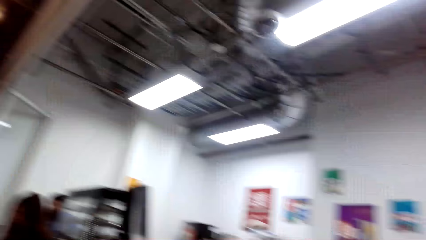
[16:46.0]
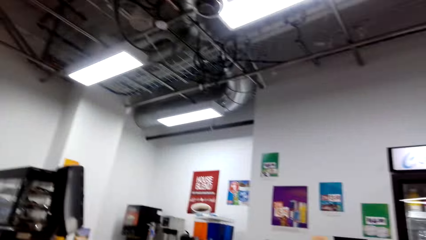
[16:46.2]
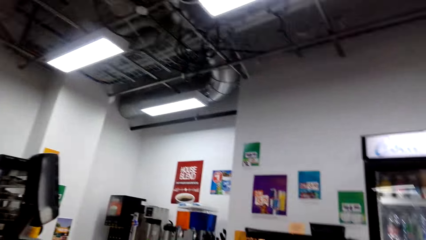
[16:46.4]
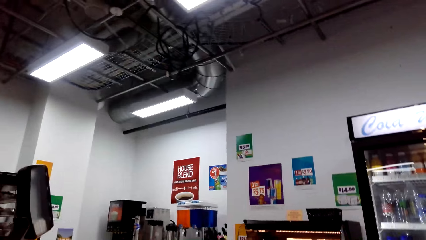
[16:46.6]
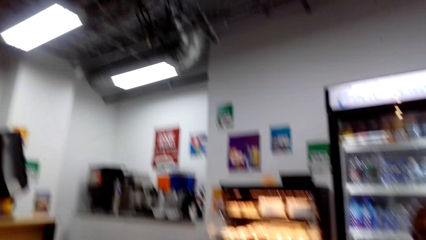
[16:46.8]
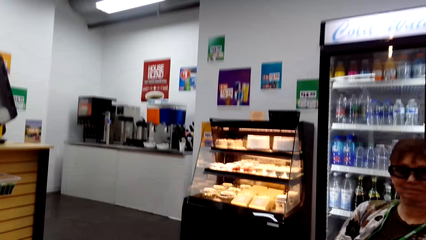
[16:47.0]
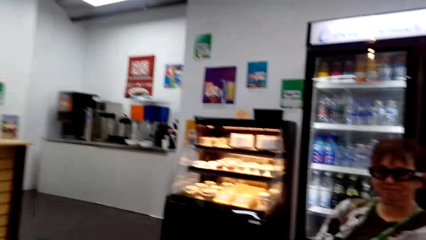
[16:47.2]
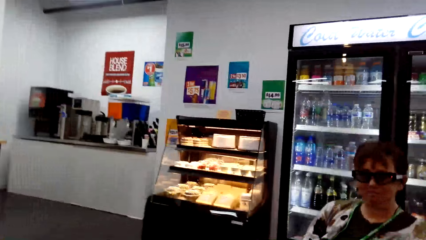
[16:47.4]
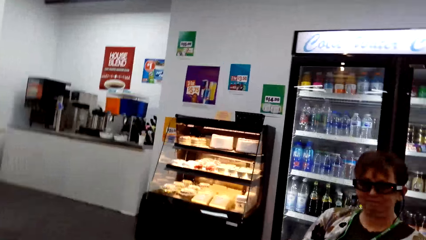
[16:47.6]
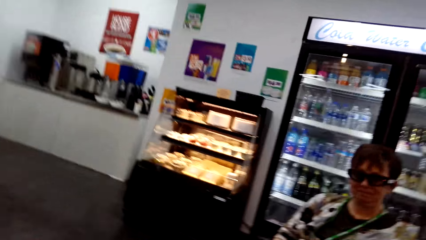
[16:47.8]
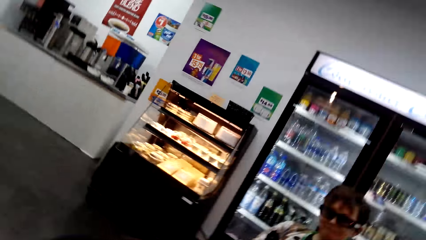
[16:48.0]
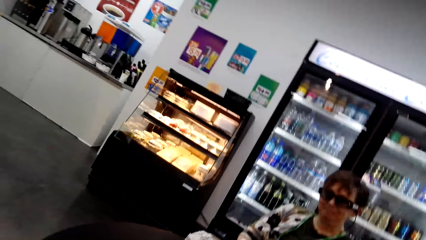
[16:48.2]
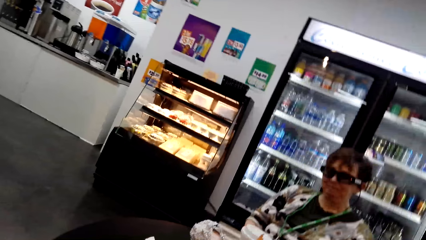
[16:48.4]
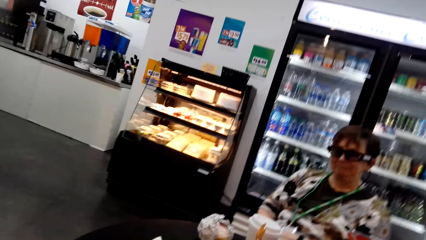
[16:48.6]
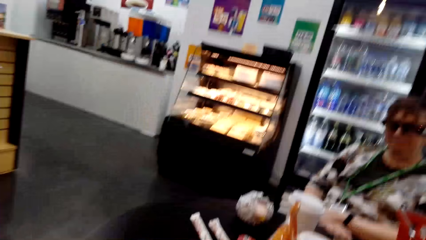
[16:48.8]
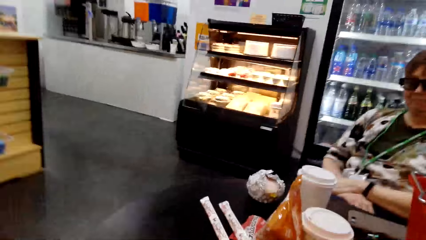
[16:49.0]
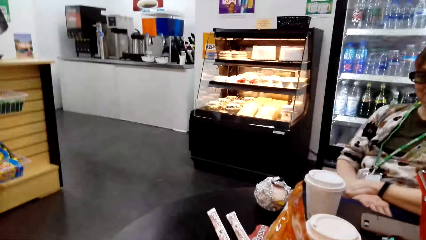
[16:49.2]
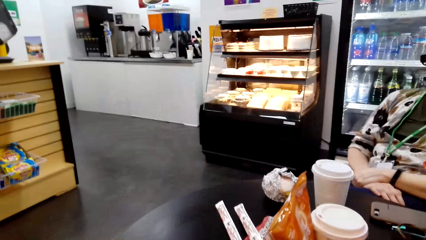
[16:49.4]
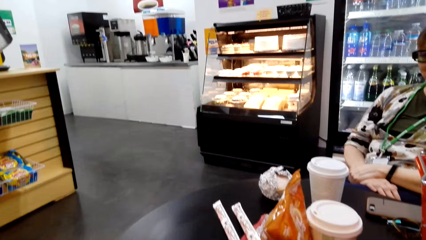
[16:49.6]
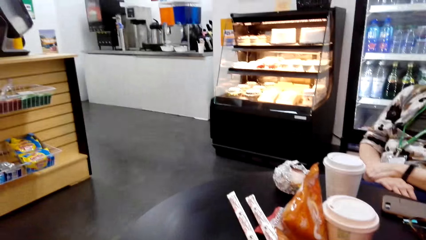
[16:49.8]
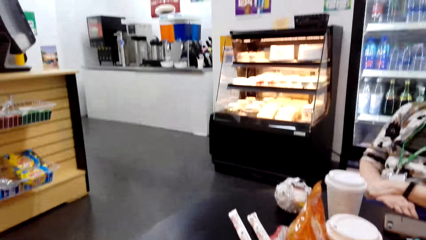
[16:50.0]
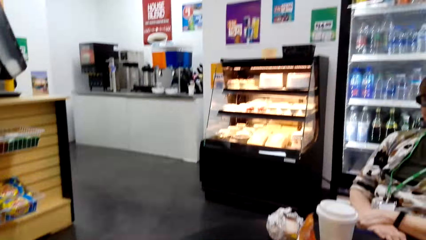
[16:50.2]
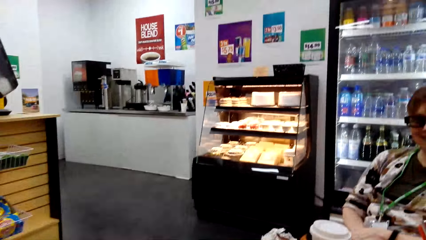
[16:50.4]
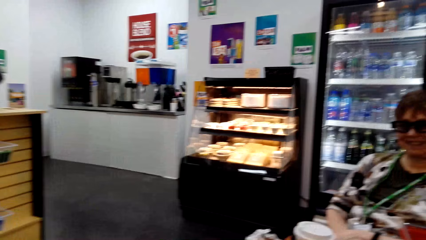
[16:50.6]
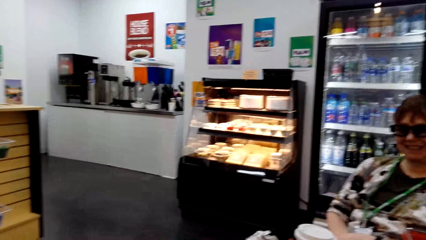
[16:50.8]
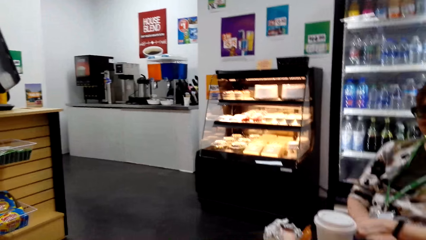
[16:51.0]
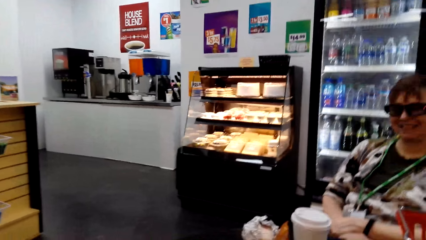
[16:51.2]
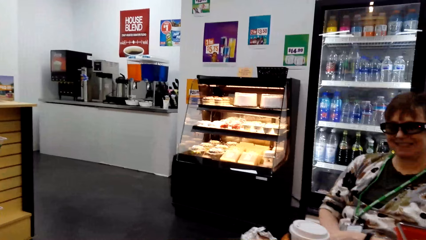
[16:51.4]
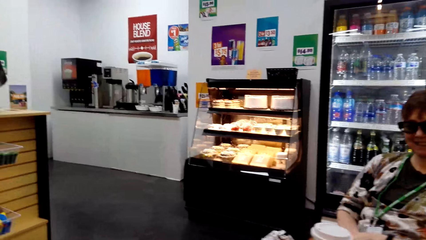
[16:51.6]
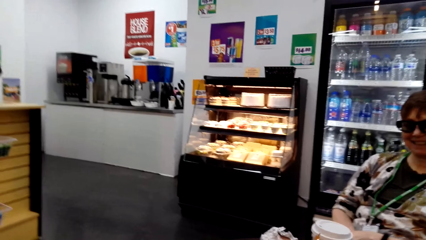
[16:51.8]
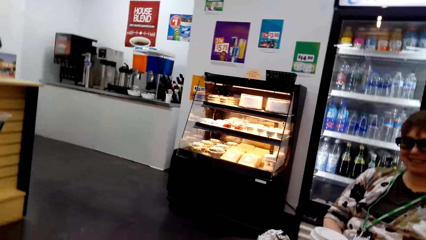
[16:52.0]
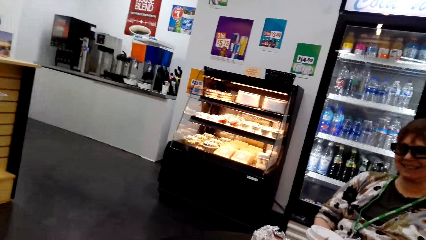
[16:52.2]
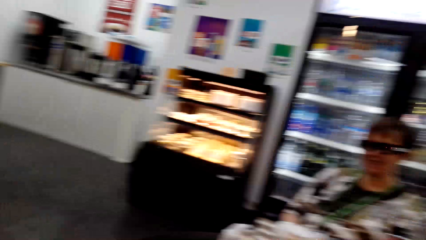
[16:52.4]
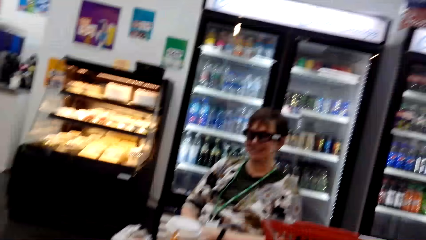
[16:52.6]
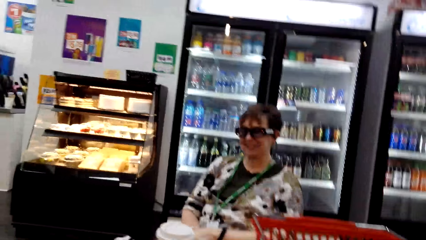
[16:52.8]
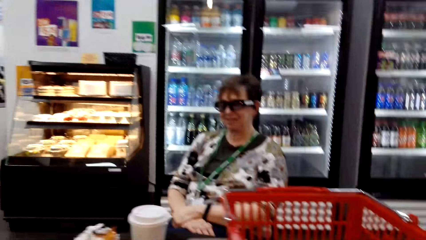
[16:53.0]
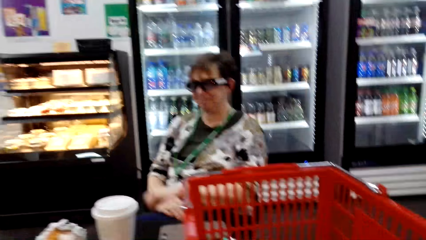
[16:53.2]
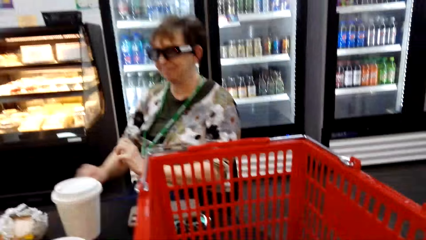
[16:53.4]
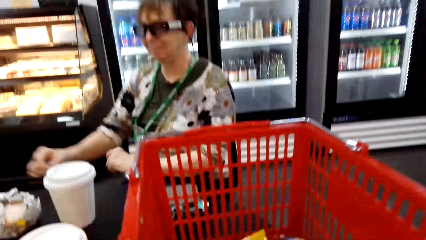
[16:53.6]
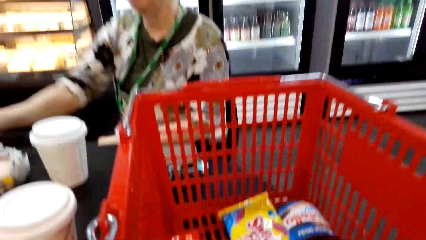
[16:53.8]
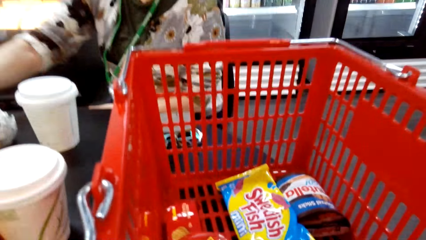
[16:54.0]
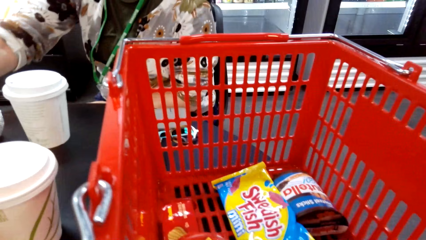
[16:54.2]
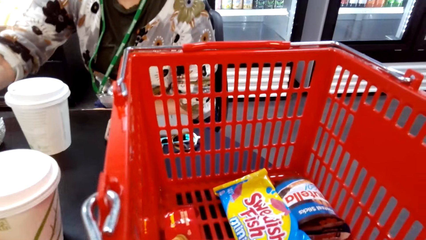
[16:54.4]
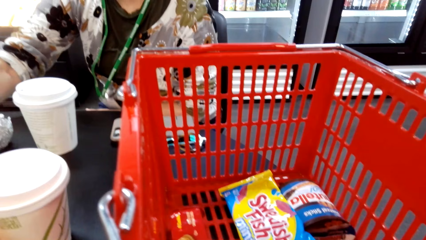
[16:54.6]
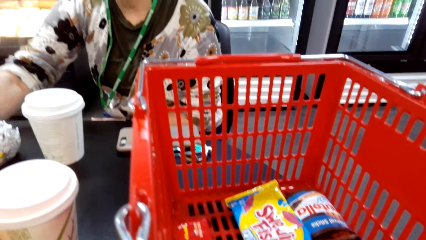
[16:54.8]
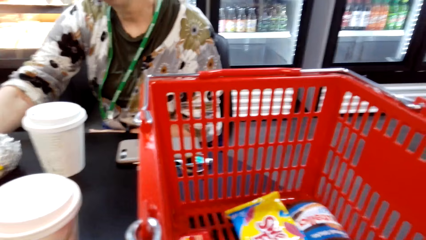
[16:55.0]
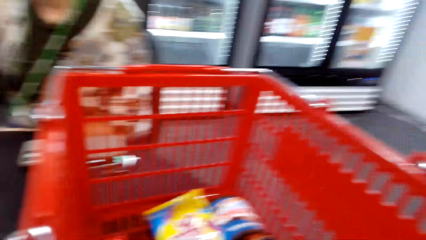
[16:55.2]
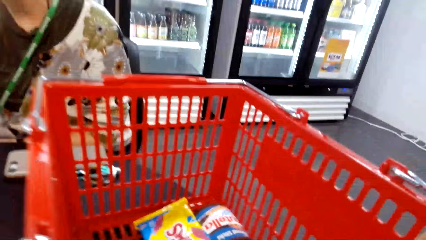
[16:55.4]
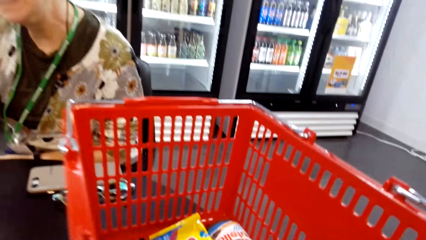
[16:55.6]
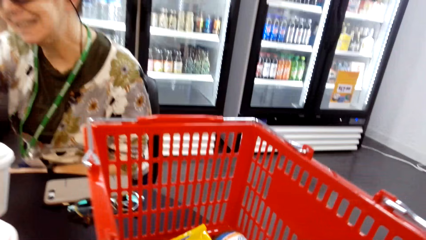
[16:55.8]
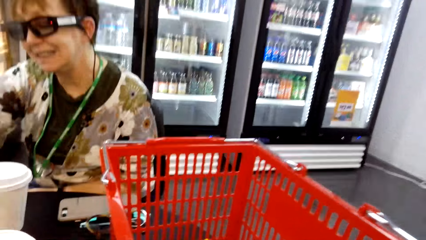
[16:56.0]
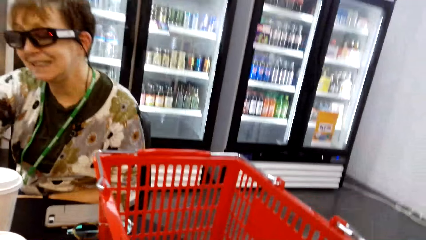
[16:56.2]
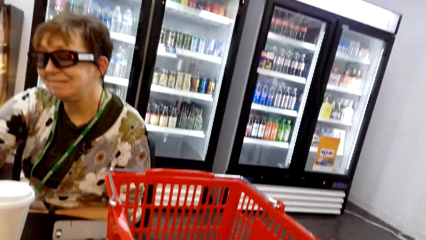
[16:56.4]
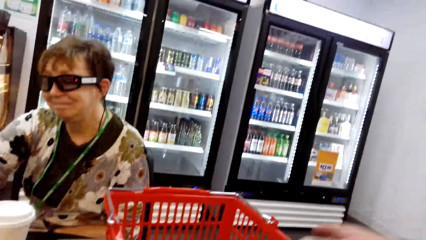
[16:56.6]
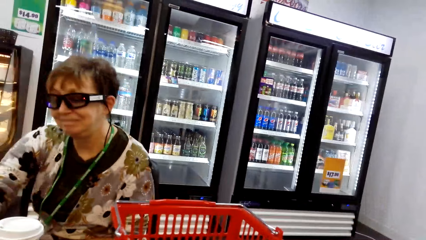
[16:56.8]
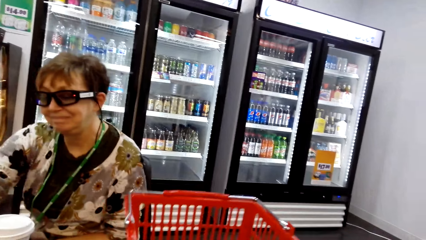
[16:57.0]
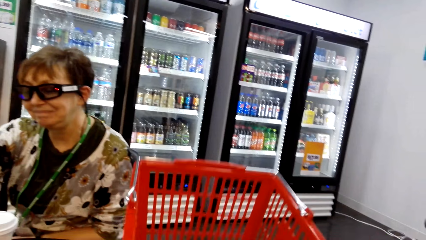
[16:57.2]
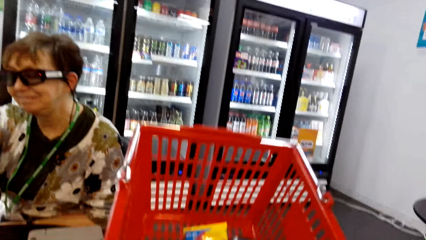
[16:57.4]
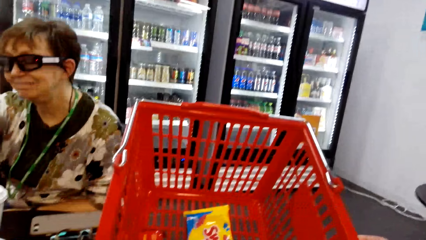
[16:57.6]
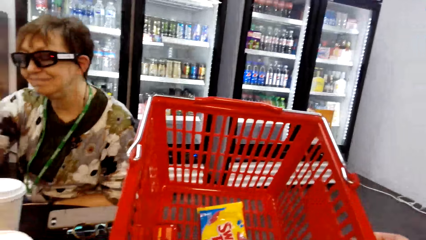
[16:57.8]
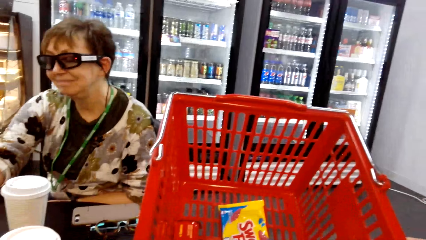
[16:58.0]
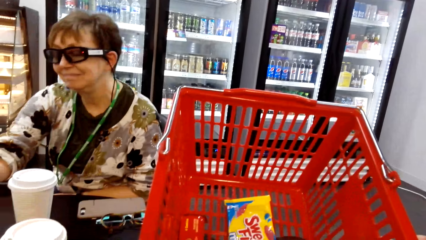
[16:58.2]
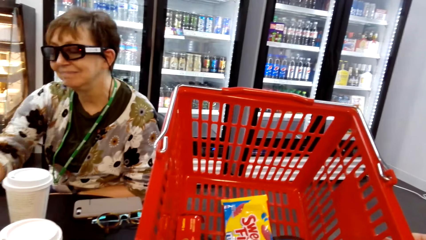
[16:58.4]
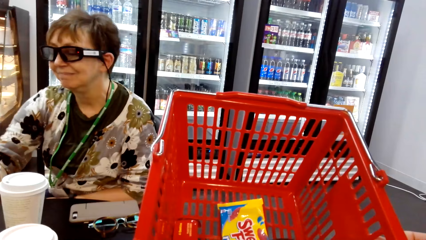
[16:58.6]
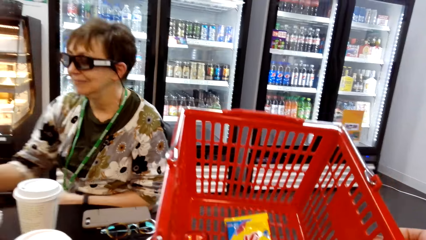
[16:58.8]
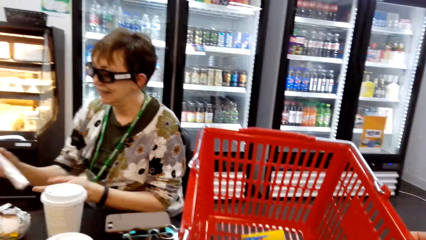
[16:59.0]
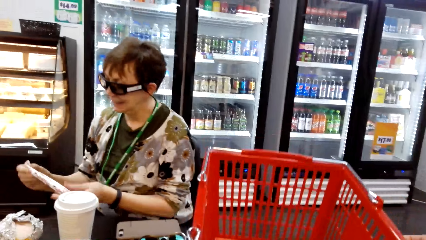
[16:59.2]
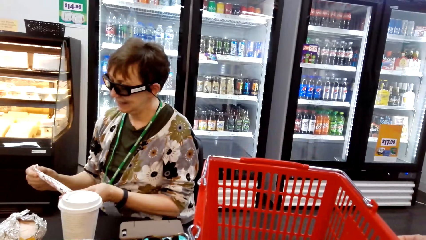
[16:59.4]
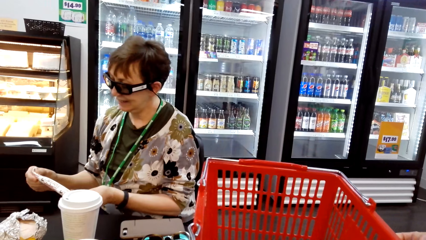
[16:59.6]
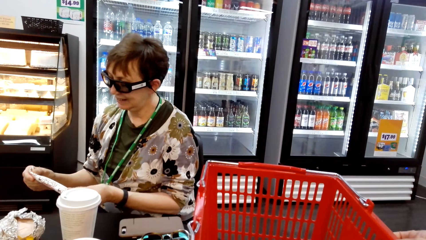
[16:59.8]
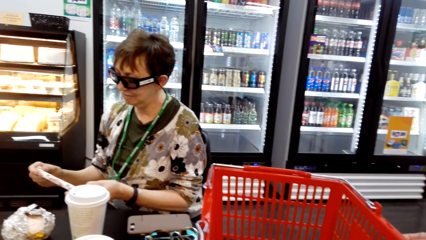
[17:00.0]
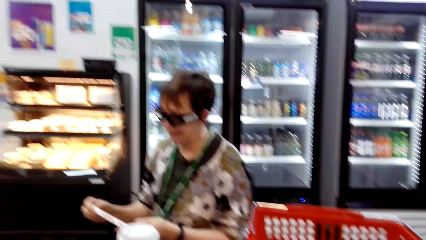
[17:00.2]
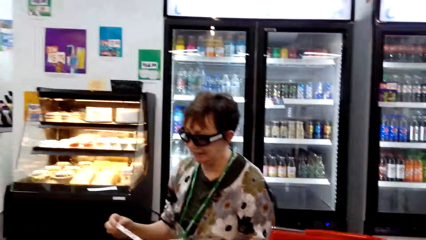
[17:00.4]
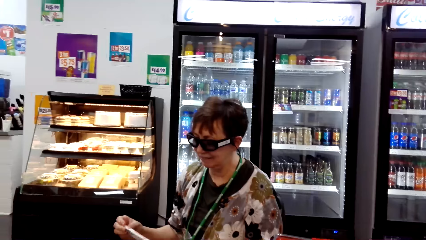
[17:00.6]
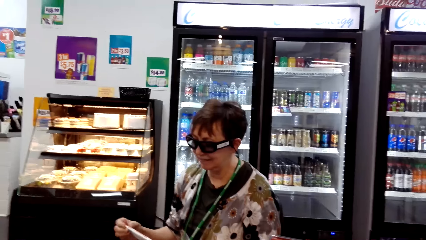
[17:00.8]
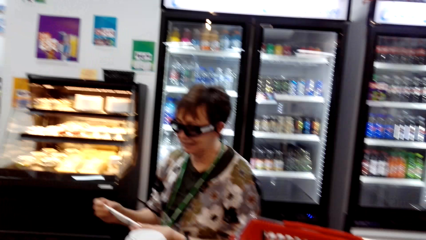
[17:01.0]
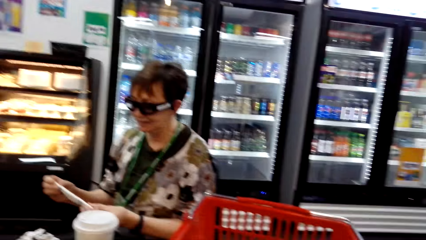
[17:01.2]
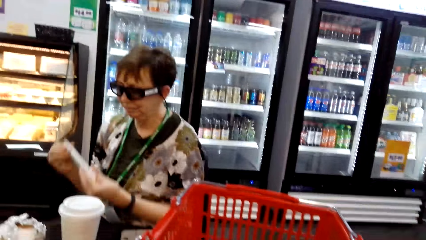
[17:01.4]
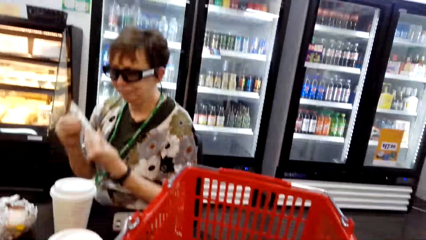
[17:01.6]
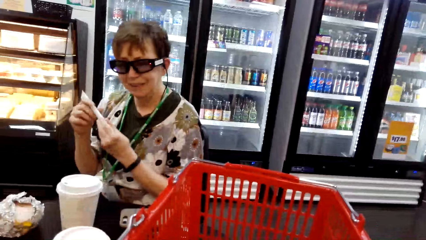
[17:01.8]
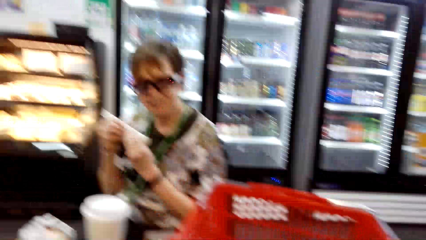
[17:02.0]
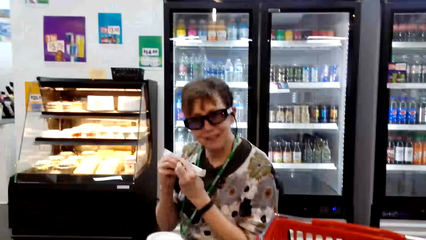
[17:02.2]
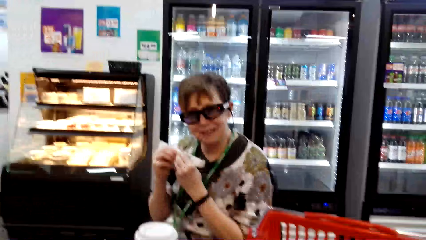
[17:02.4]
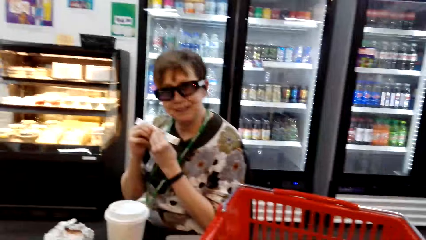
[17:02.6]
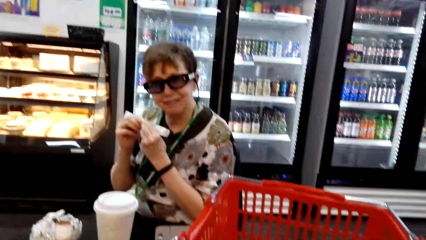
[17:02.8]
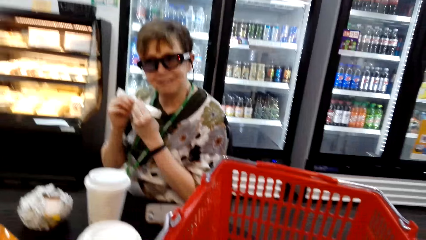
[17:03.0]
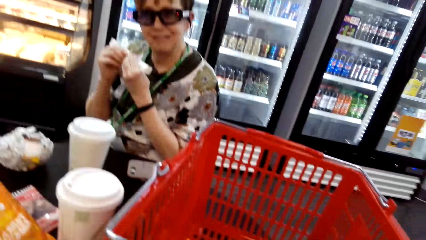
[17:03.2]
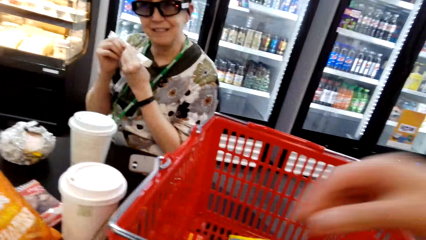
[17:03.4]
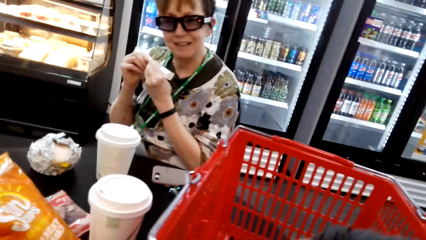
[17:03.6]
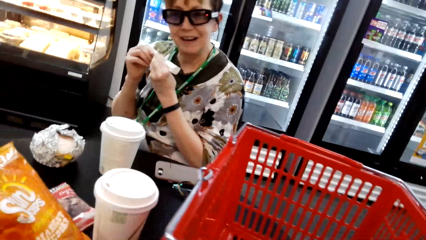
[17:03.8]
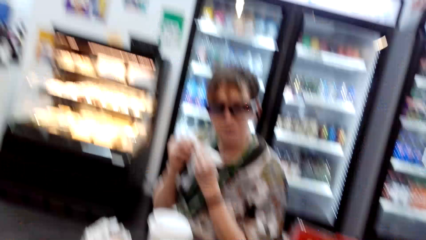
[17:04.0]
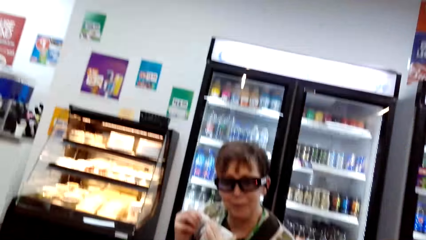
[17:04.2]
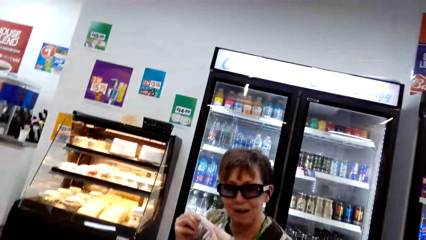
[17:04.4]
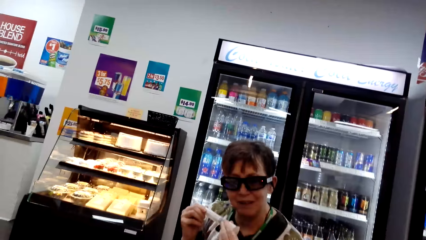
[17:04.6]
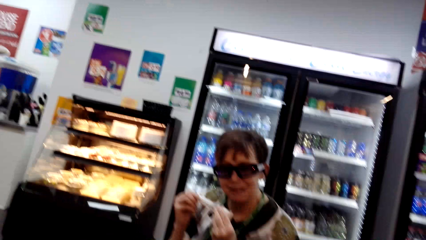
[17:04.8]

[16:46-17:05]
The camera wearer talks. A woman talks. The woman talks to the camera wearer. The camera wearer moves the basket. The woman picks up something.
